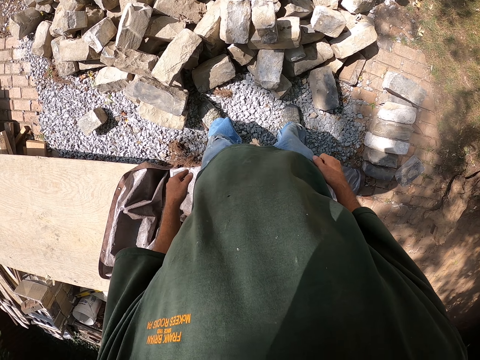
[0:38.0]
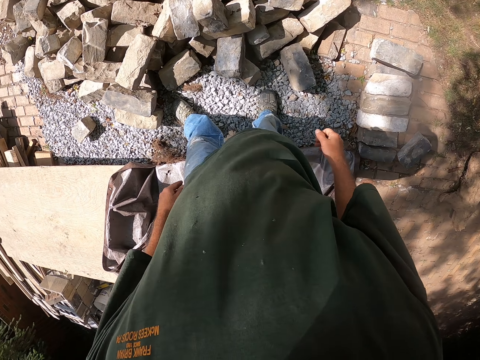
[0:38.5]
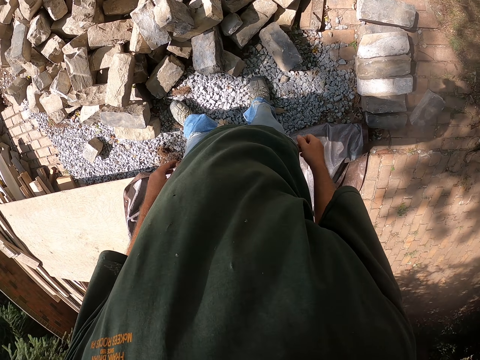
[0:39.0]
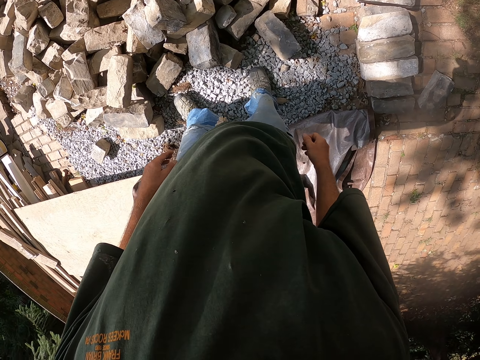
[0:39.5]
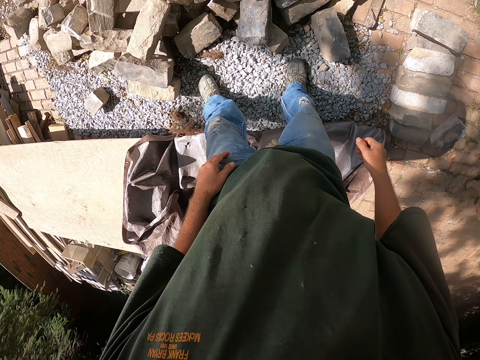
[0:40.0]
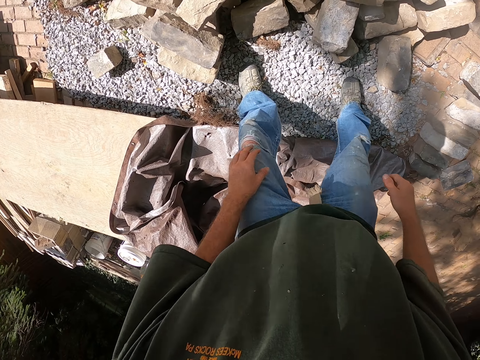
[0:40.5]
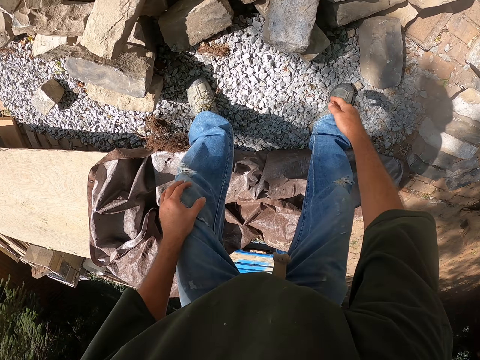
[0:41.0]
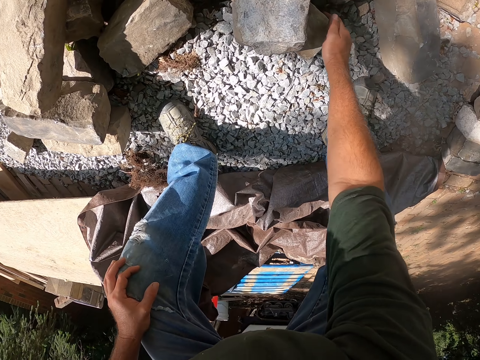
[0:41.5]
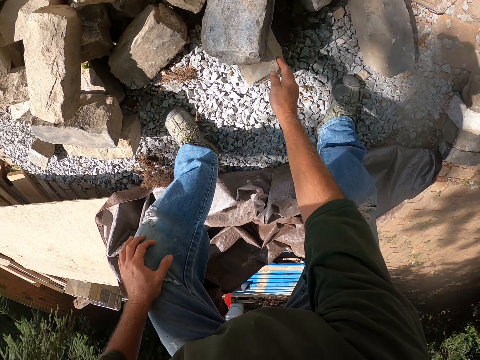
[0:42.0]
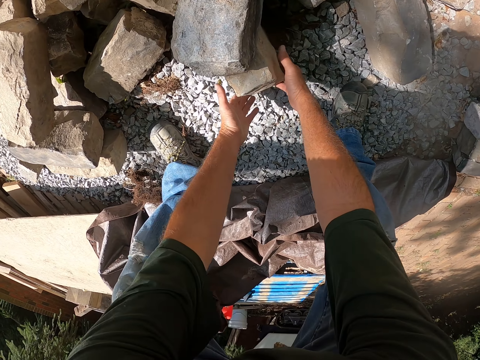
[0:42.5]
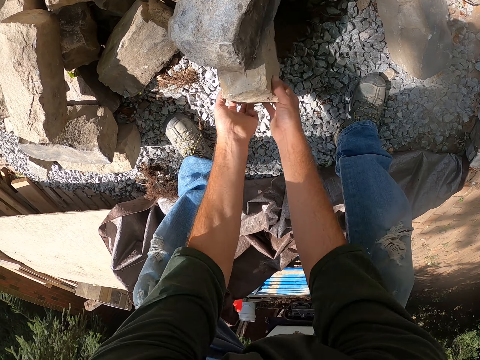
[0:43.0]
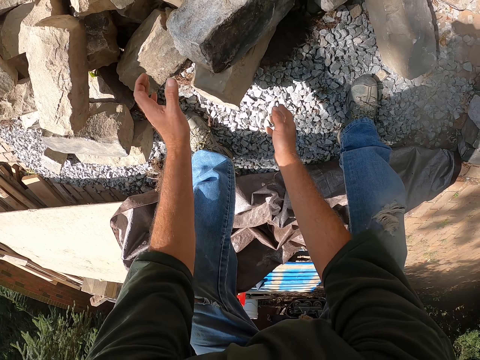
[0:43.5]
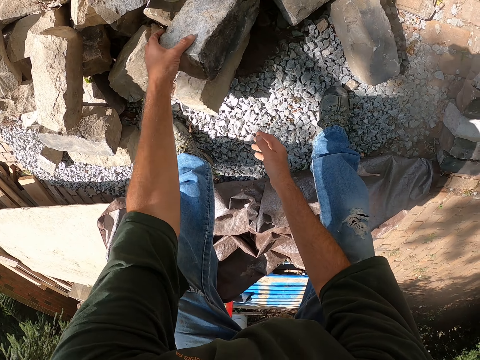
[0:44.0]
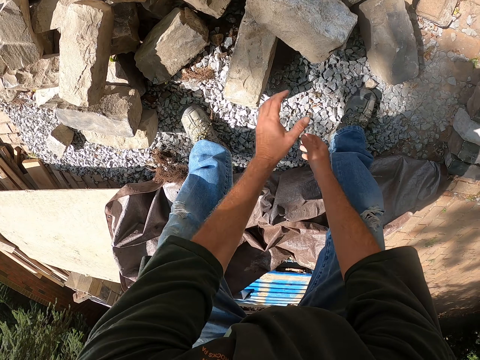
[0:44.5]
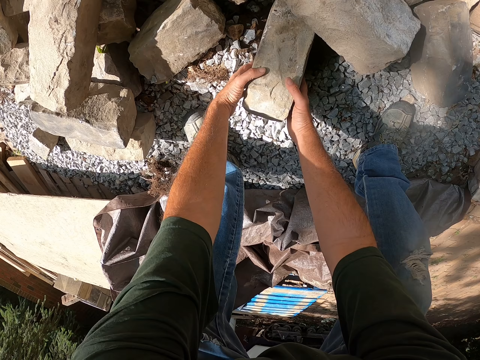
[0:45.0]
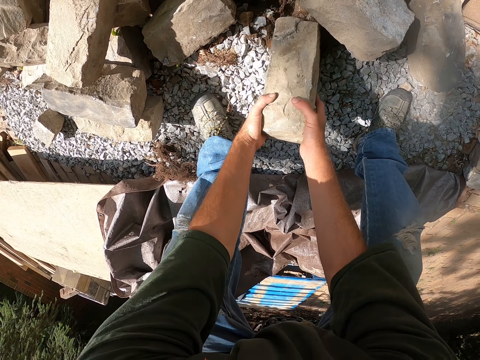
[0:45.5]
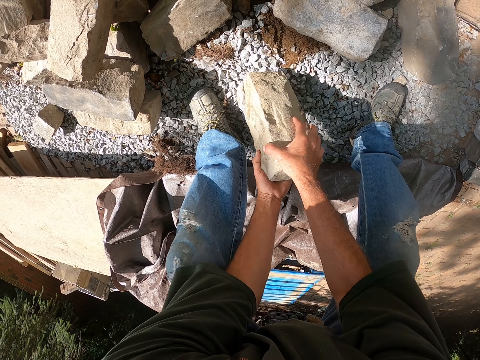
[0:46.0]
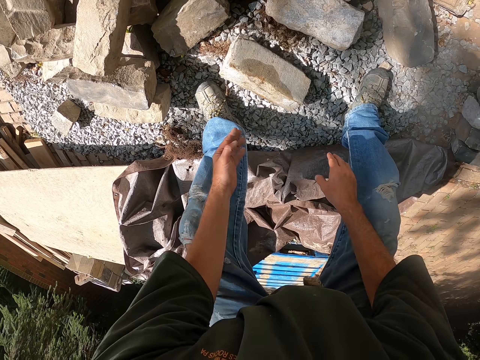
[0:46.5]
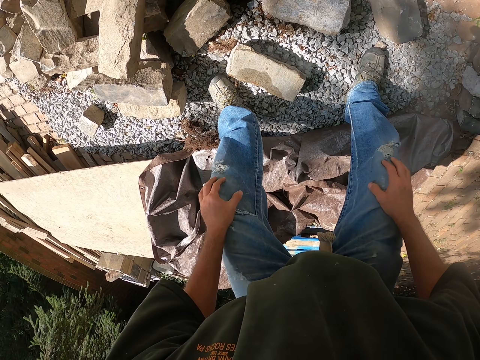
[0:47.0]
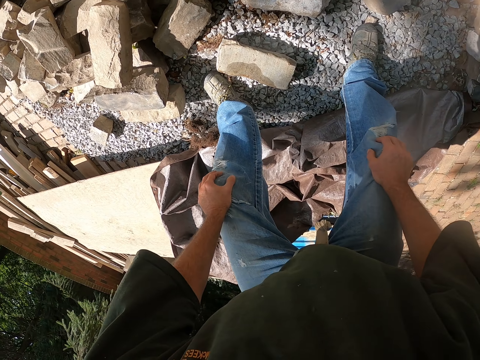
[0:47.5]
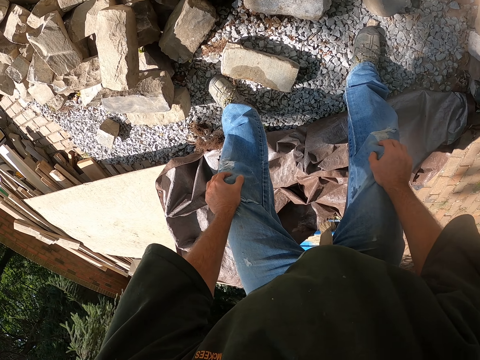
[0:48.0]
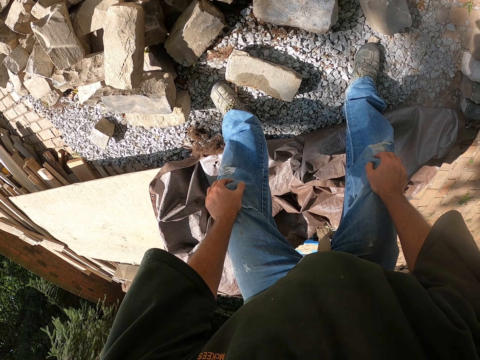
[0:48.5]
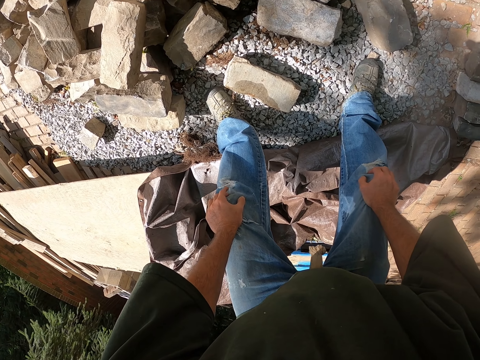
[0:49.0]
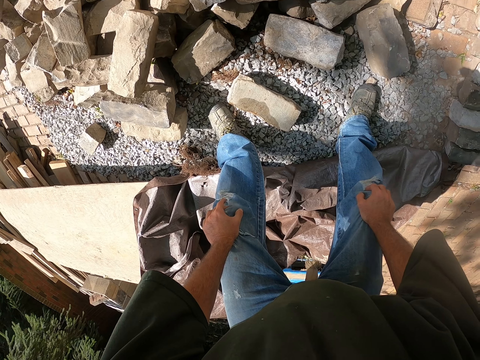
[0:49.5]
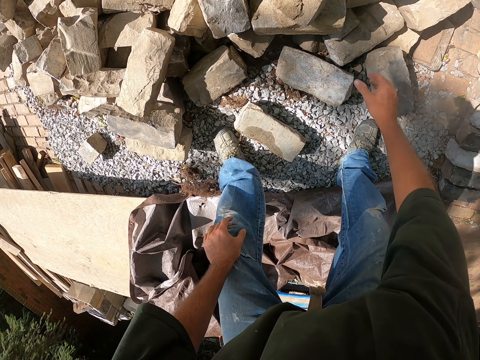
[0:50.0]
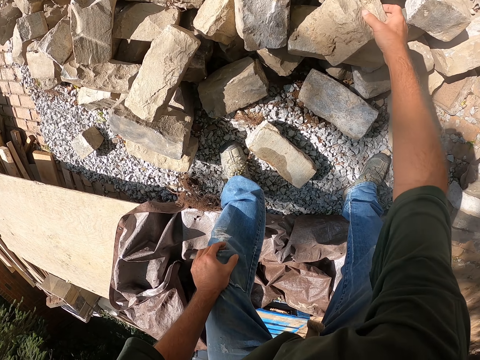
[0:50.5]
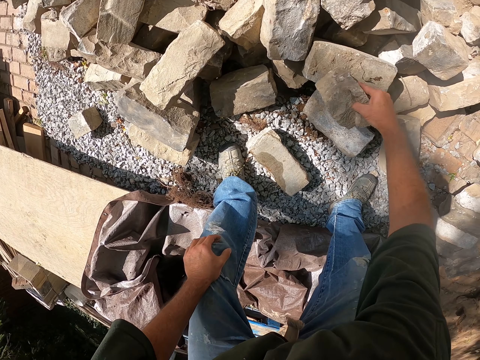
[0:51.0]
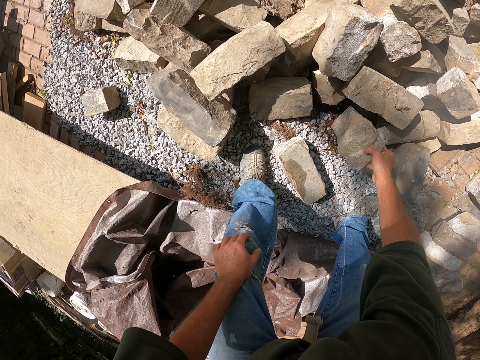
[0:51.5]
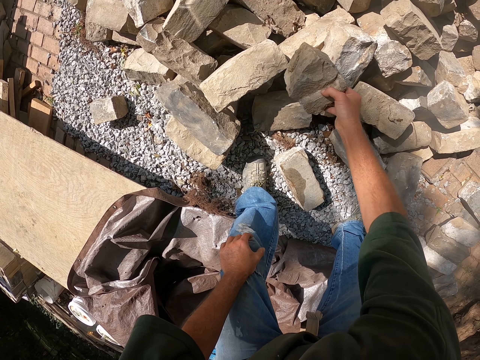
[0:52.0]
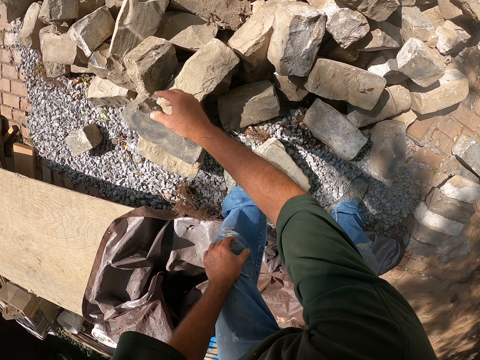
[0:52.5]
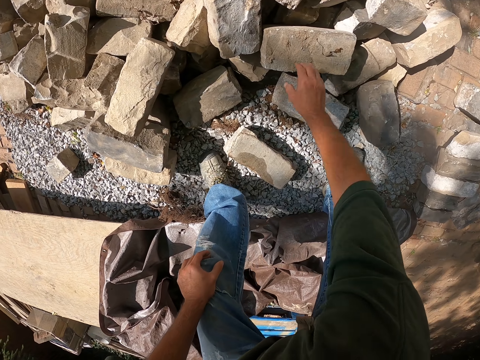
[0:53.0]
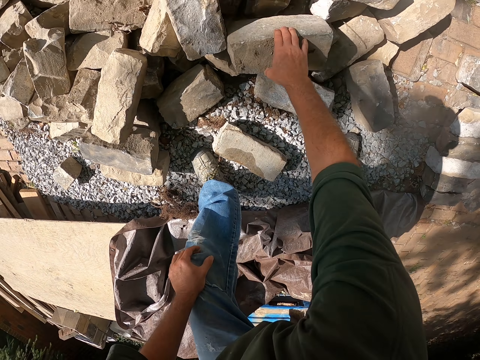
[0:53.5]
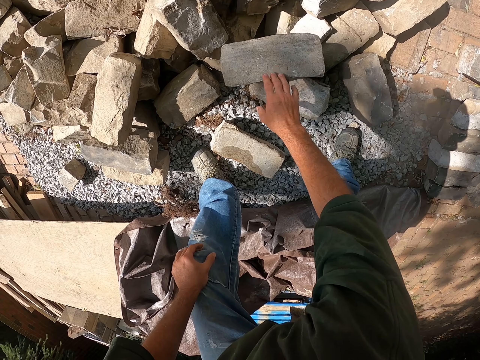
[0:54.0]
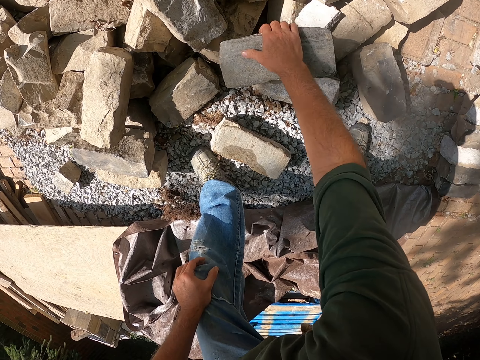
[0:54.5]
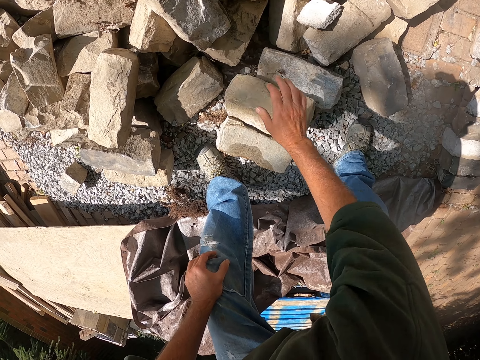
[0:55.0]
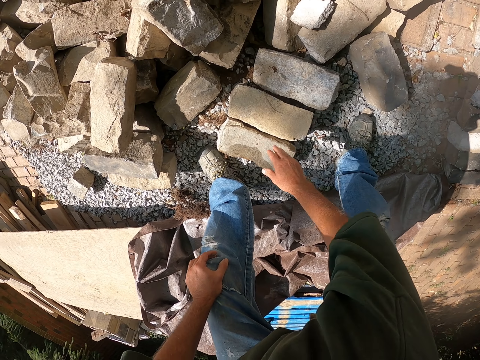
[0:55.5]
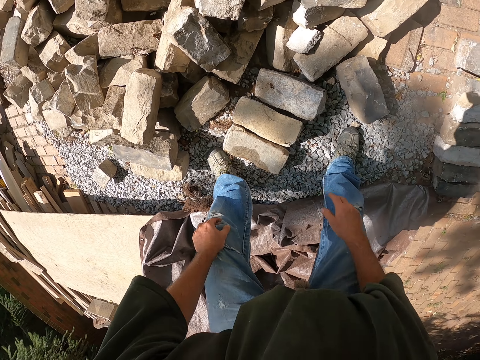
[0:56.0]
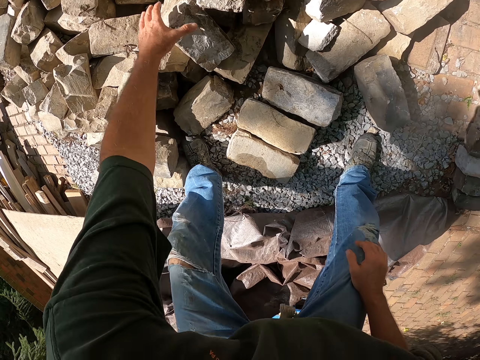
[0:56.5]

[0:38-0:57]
The camera wearer bends and pushes a stone. They pick up the brick. They turn the stone. They touch the knee. They stare at the bricks. They take the stone. They throw the stone. They pick up the brick. They turn the stones.

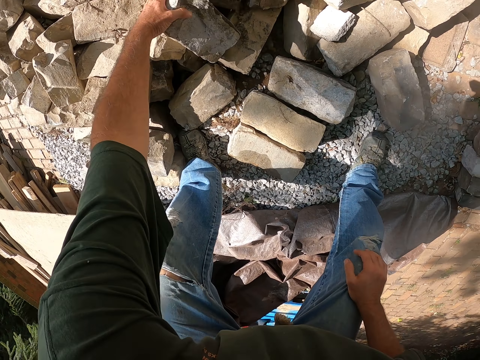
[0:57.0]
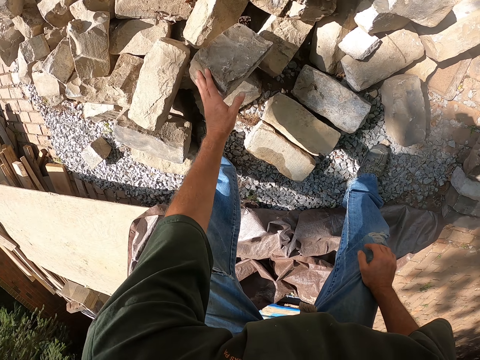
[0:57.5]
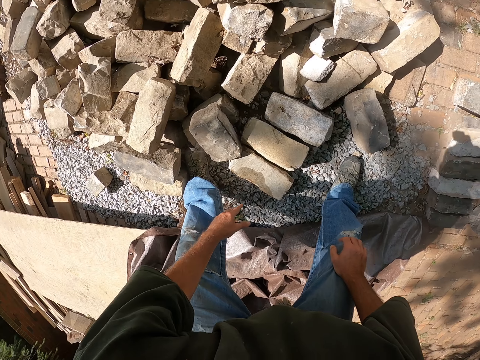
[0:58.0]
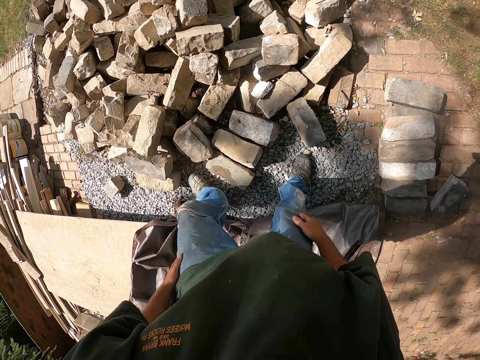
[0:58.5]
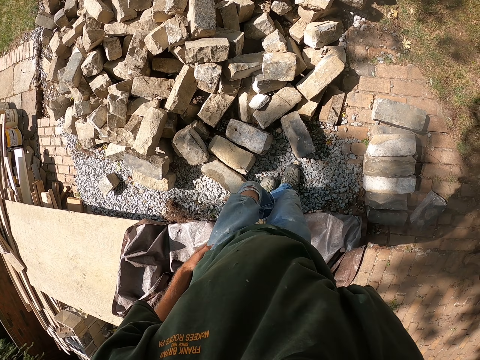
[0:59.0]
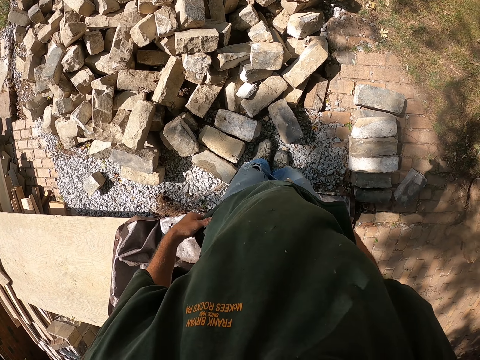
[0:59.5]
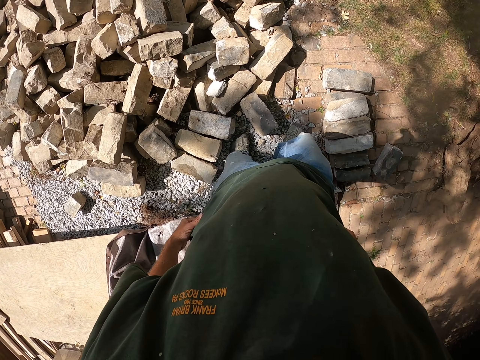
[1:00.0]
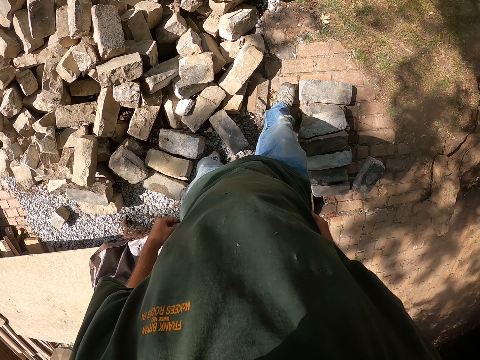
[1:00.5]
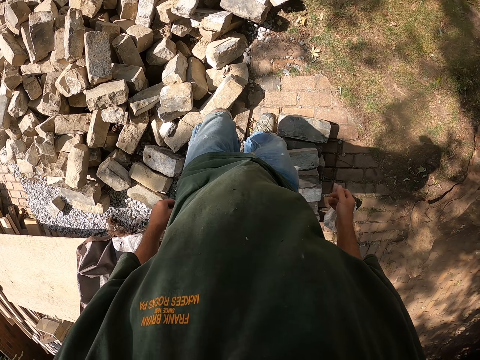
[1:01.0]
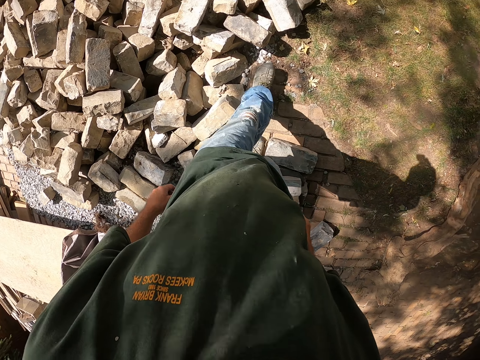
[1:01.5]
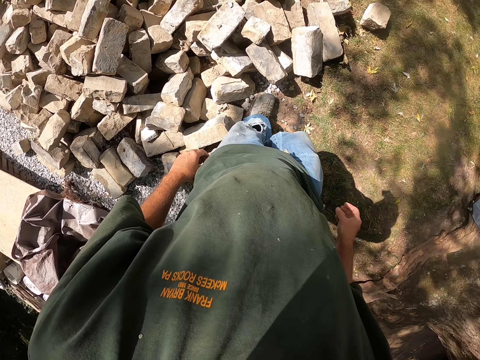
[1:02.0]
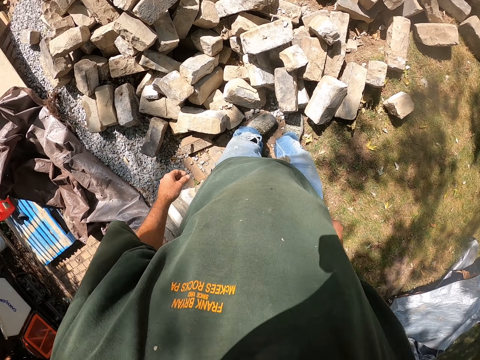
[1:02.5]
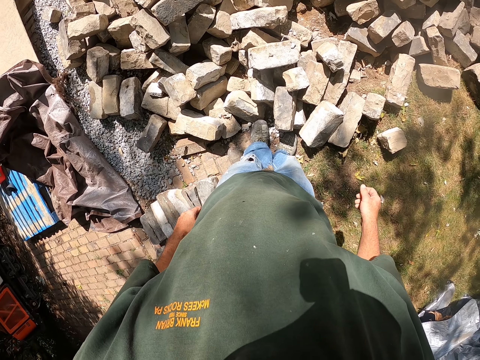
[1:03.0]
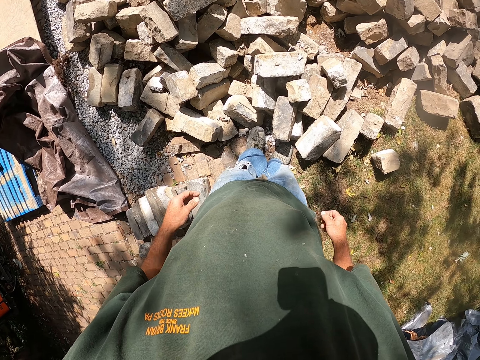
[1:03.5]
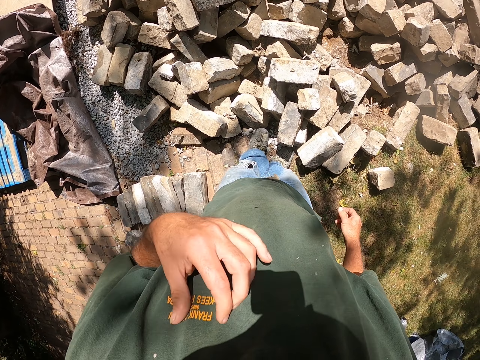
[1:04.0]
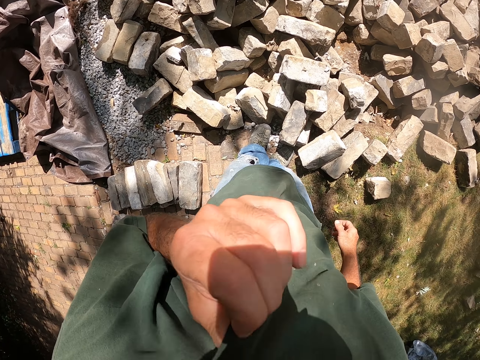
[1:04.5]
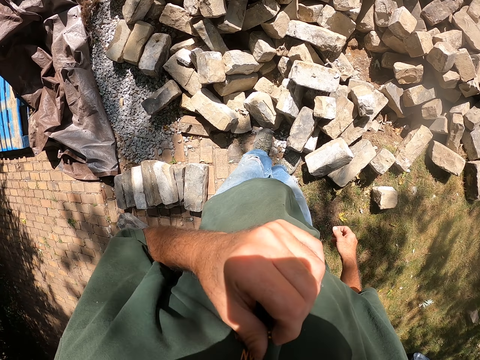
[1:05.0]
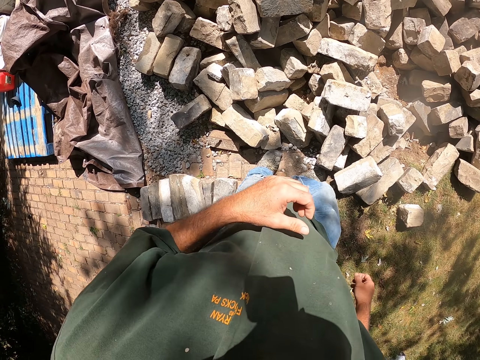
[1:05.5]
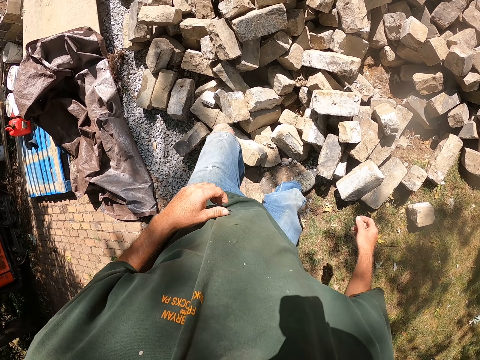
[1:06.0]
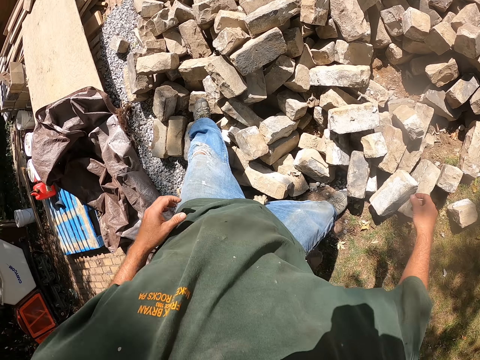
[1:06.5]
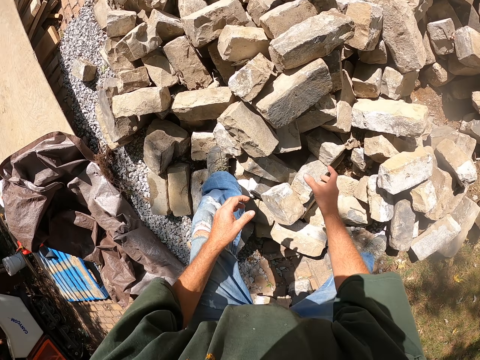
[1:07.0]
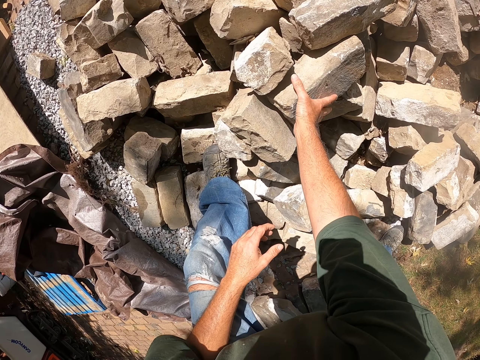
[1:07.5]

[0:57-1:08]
The camera wearer throws a stone. They walk beside the bricks. They touch the face. They wipe the face.
